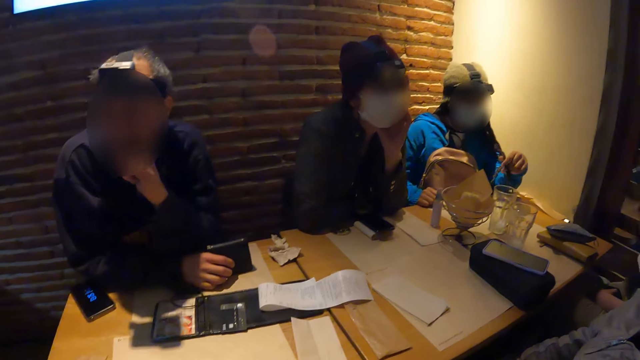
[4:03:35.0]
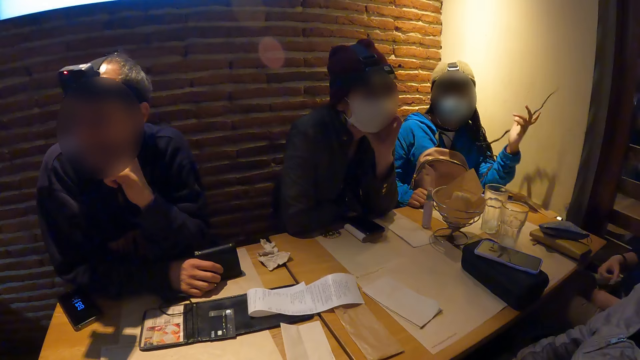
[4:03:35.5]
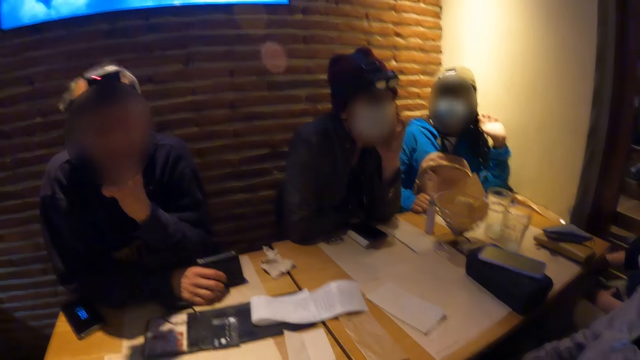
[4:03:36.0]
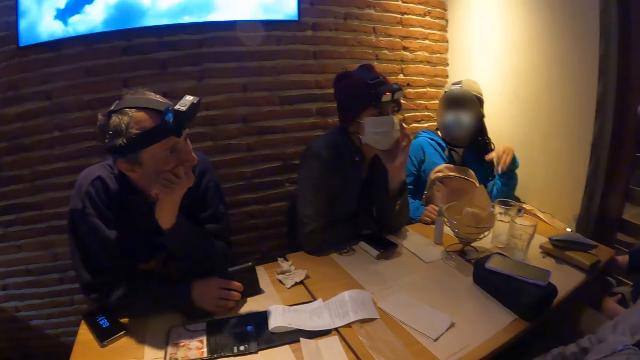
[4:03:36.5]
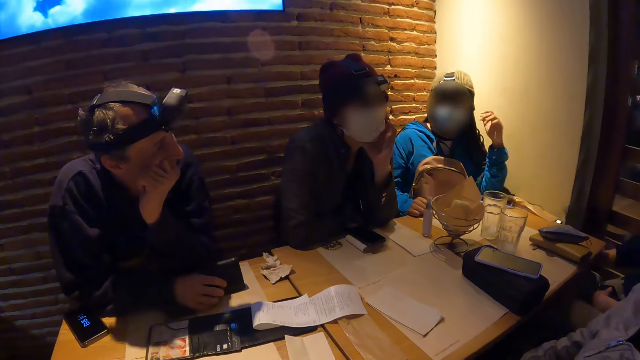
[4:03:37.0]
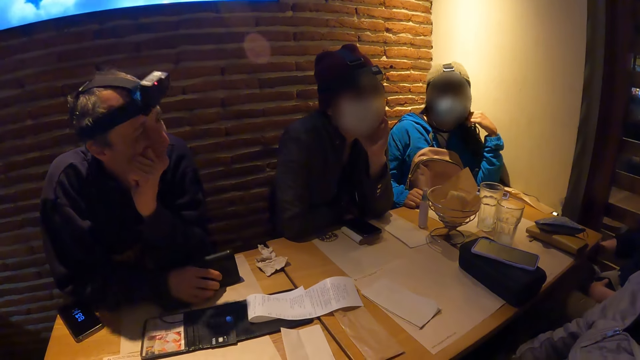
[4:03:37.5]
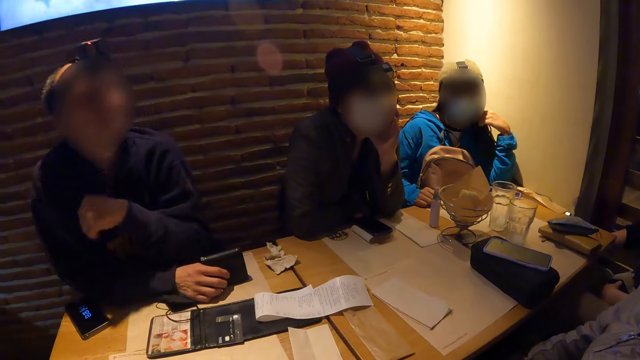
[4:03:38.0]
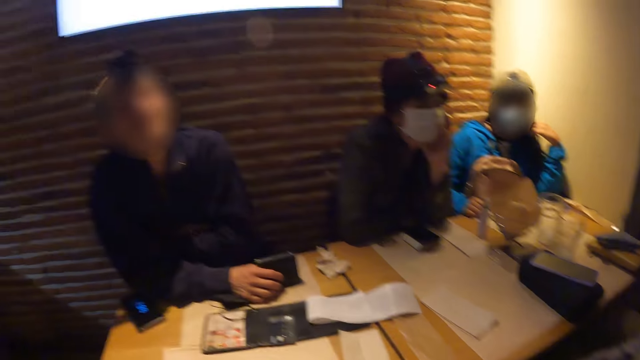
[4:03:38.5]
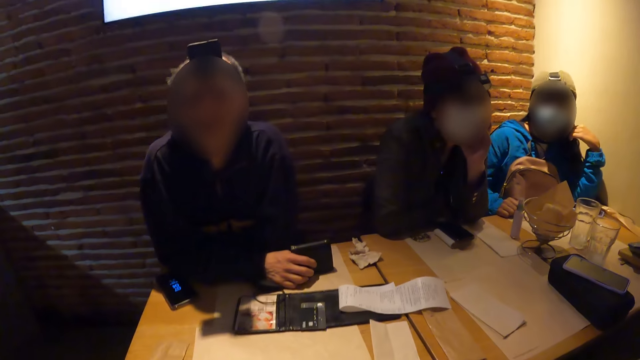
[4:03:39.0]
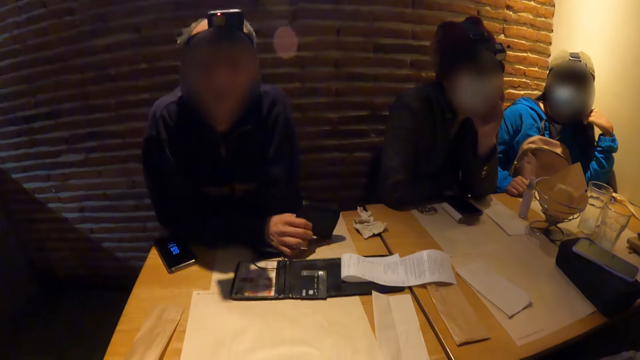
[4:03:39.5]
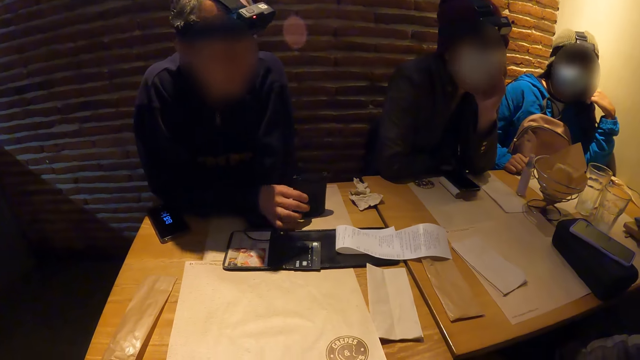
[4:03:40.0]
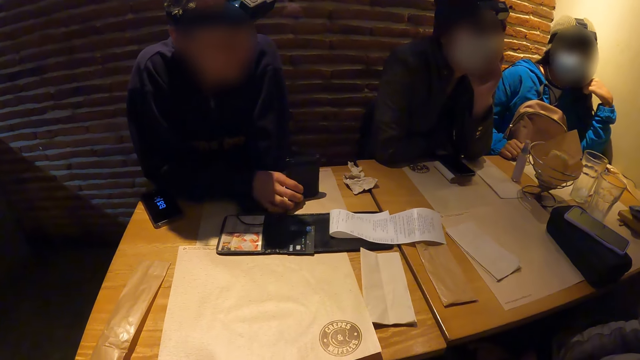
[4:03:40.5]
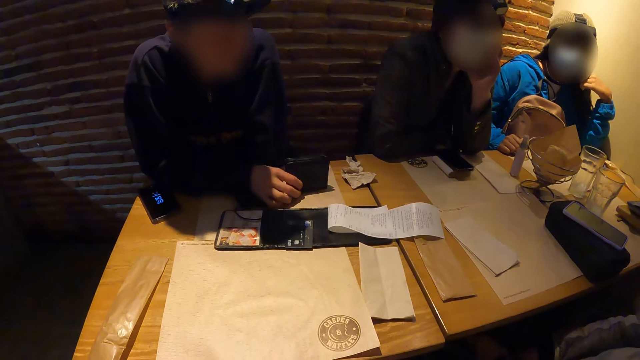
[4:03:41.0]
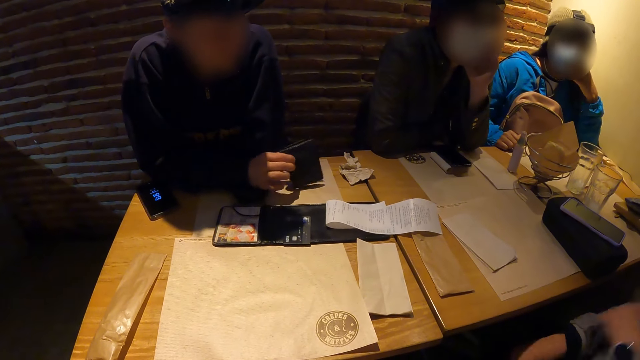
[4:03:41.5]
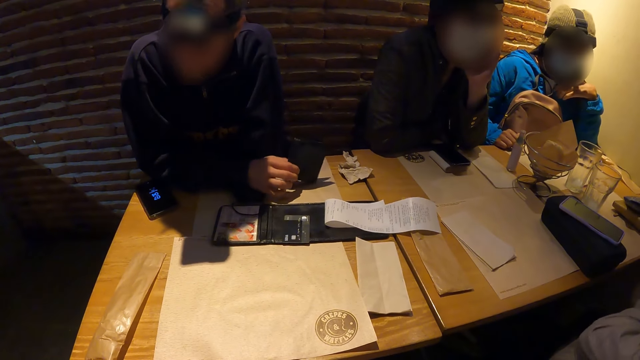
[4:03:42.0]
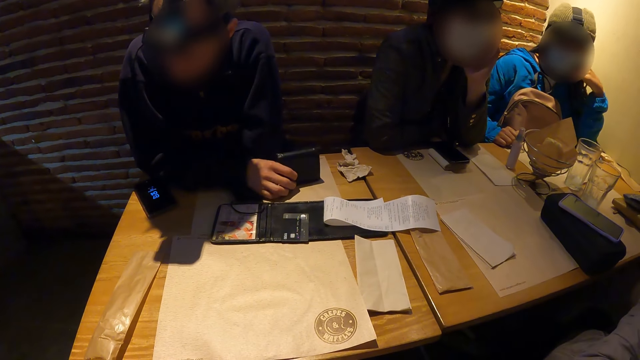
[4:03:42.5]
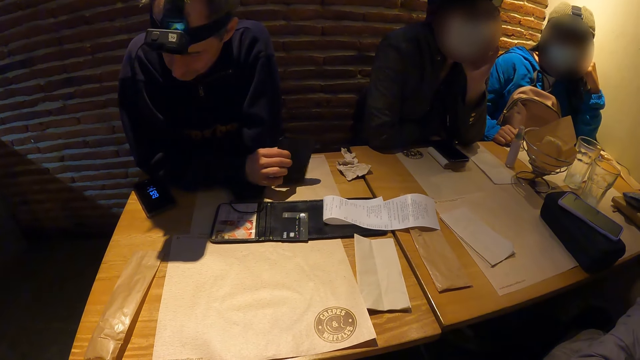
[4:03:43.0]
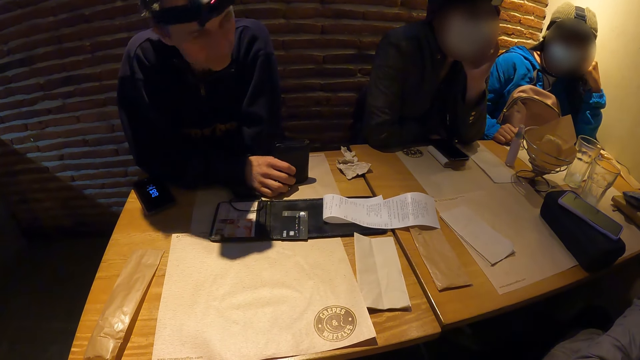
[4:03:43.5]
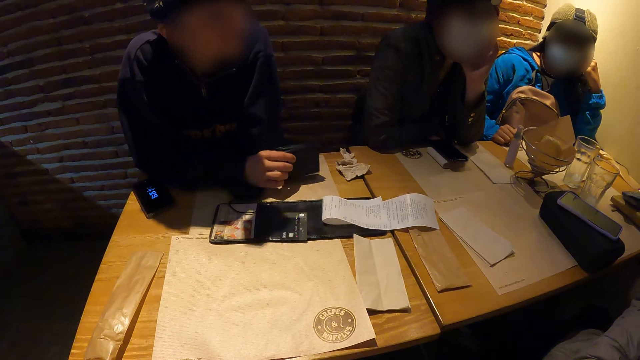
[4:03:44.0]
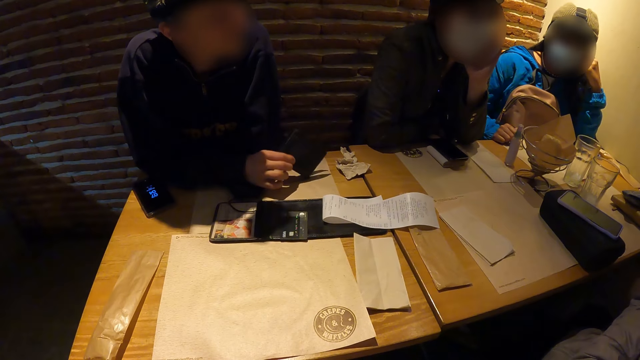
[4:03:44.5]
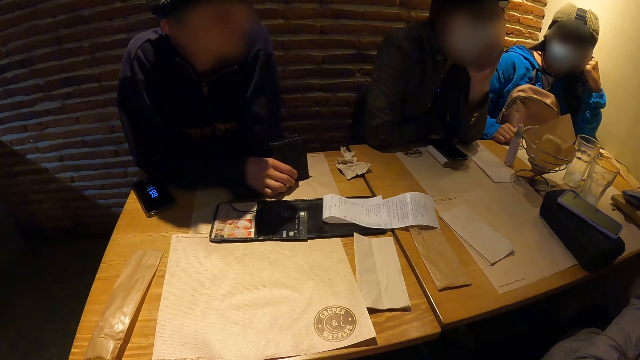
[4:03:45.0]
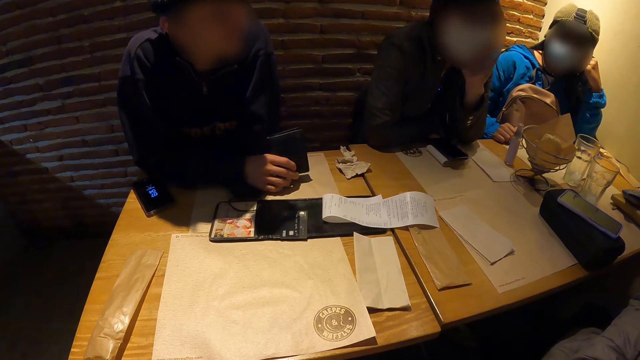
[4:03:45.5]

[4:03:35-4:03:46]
A man turns the wallet on the table with his right hand. A woman interacts with the group of people at the table.

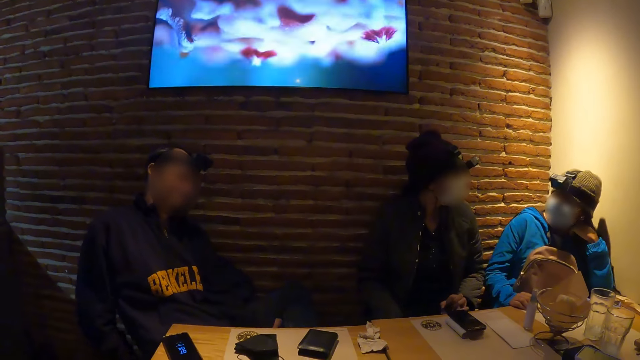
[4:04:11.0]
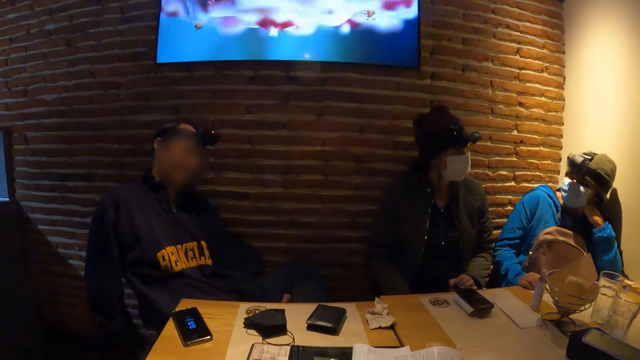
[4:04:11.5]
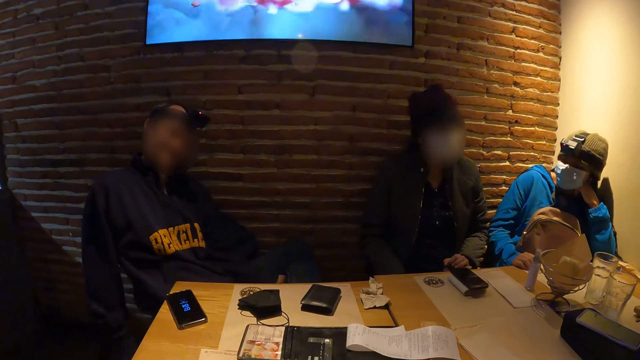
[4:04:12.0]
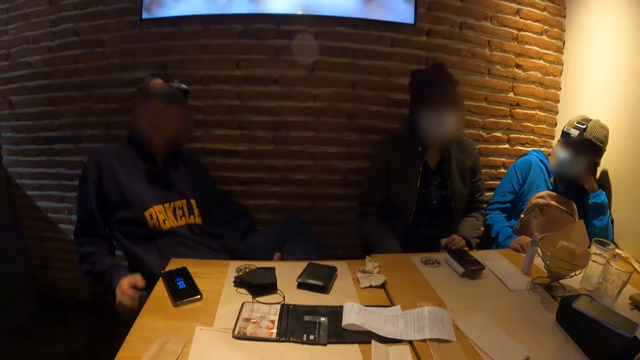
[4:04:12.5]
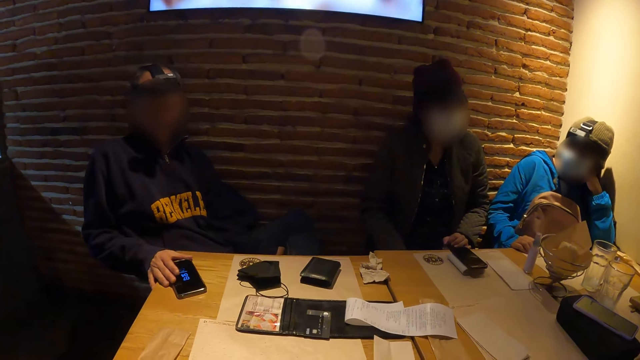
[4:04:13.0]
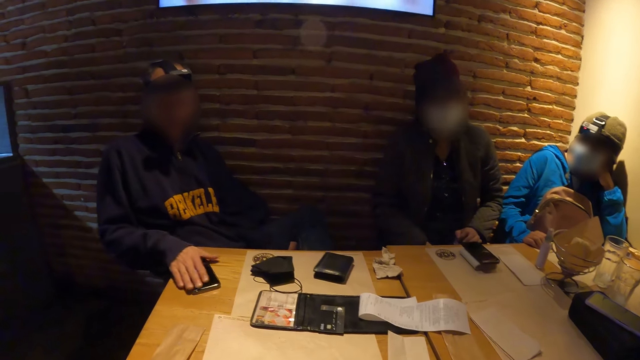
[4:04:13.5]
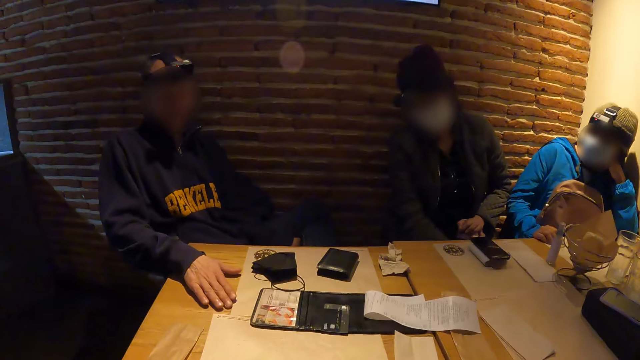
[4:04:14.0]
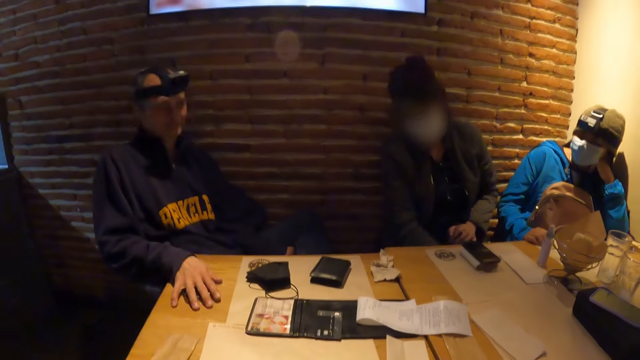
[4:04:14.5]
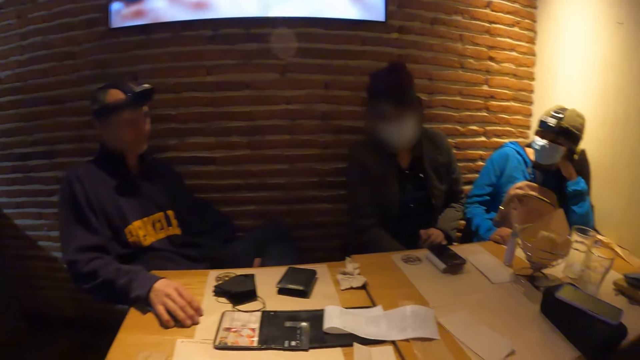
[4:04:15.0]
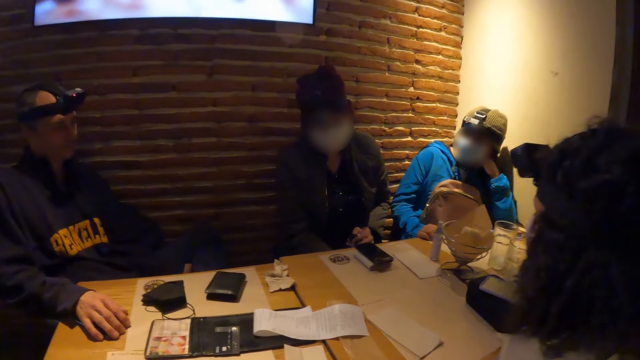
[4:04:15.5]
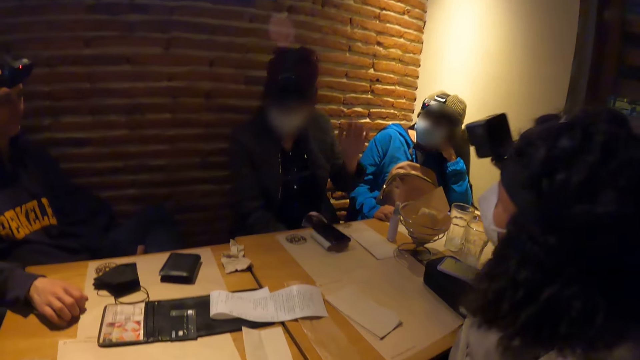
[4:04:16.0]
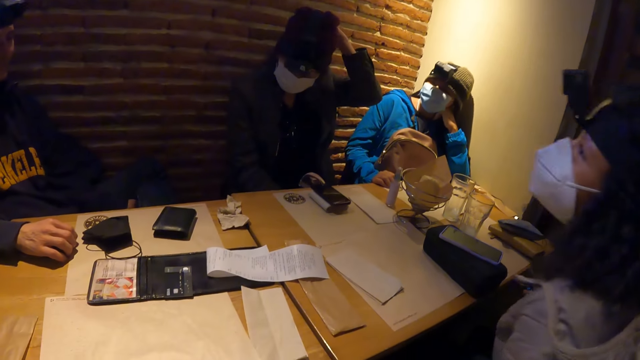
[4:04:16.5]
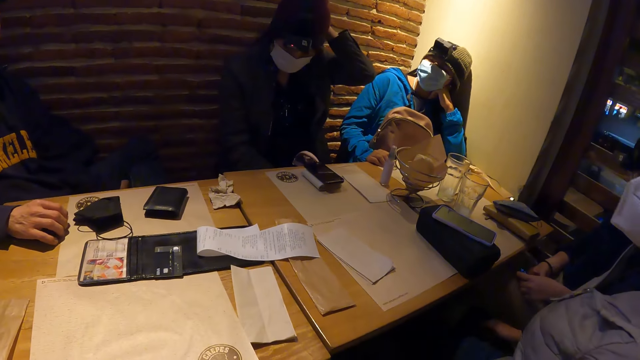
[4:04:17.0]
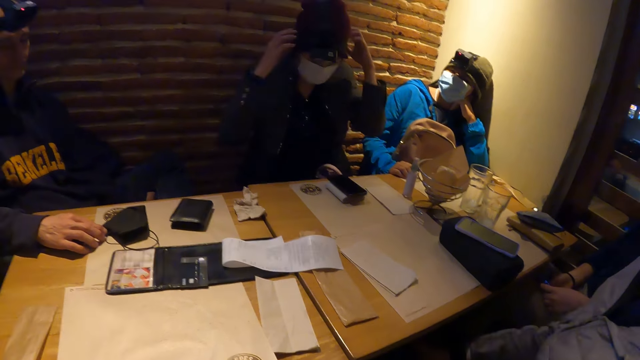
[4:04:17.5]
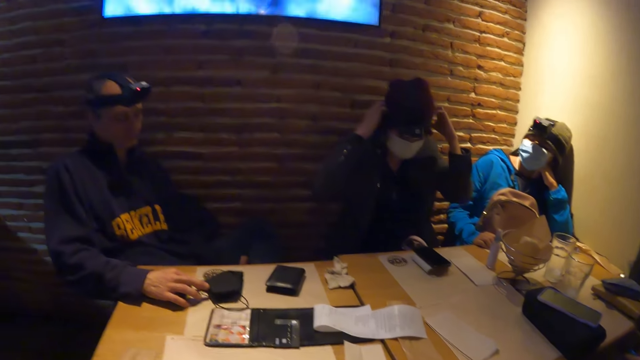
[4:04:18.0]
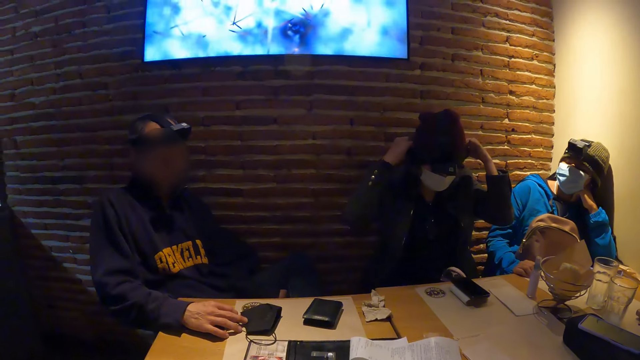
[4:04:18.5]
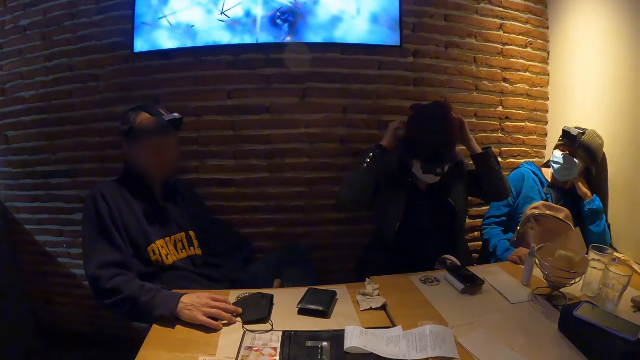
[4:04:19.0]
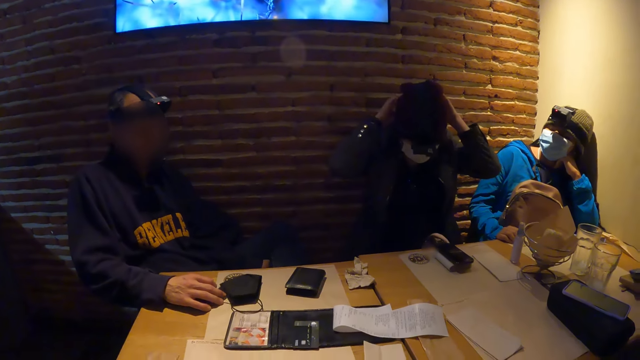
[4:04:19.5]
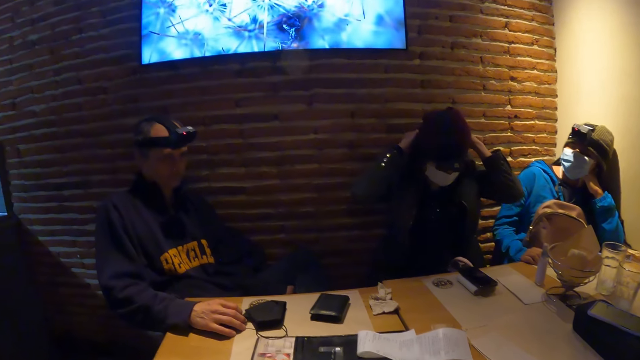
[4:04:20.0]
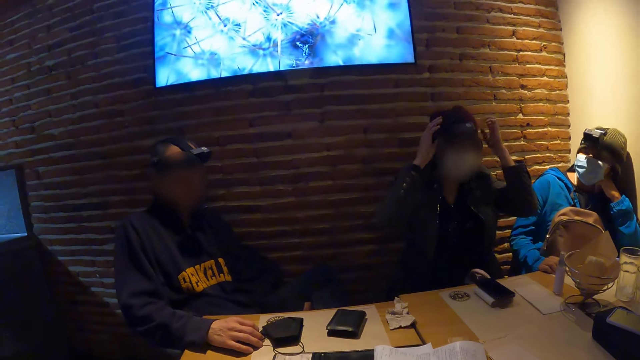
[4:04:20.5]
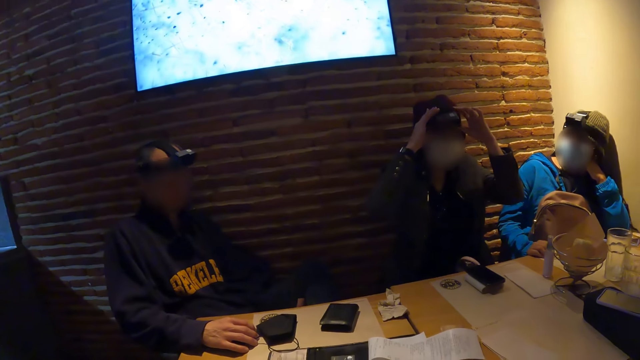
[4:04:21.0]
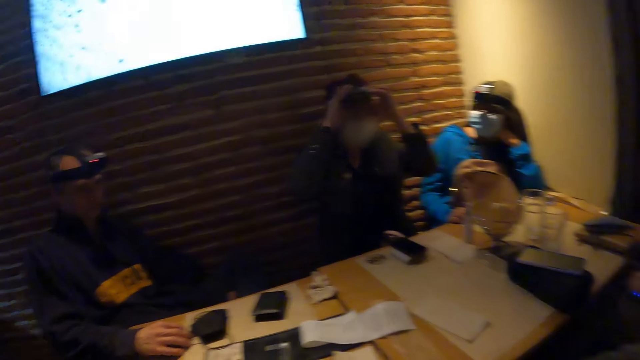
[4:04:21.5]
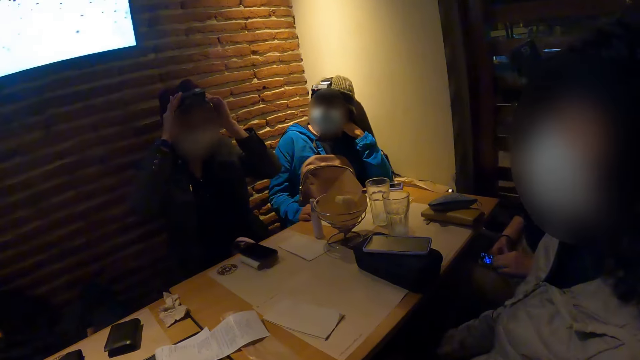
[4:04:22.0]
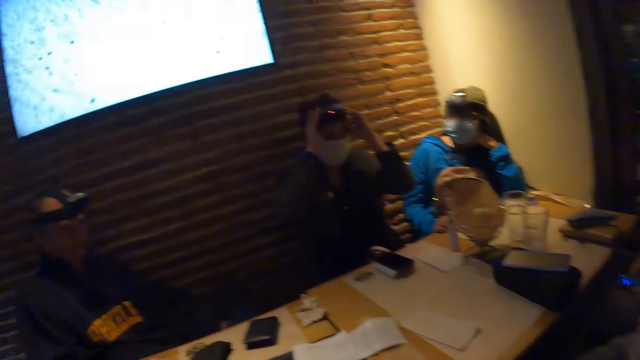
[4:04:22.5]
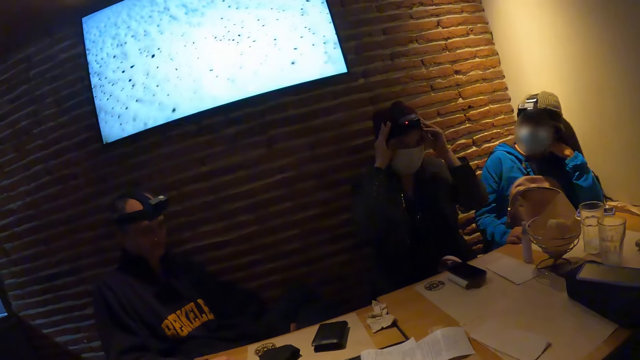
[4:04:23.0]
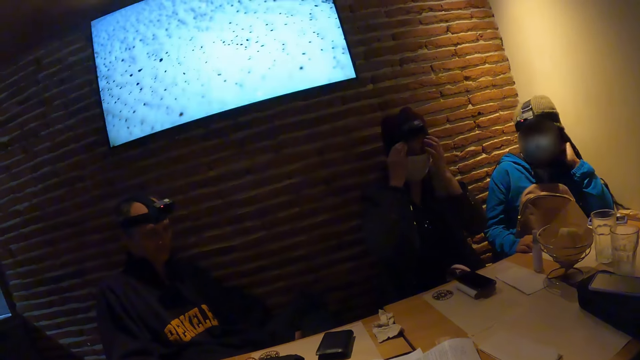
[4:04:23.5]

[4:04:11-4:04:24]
The man places his right hand on a phone on the table. The man adjusts the phone on the table with his right hand. The woman places her left hand on a beanie on her head. The man places his left hand on a face mask on the table. The woman adjusts the beanie on her head with both hands. The man moves the face mask on the table with his right hand. The woman adjusts a camera on her head with both hands.
